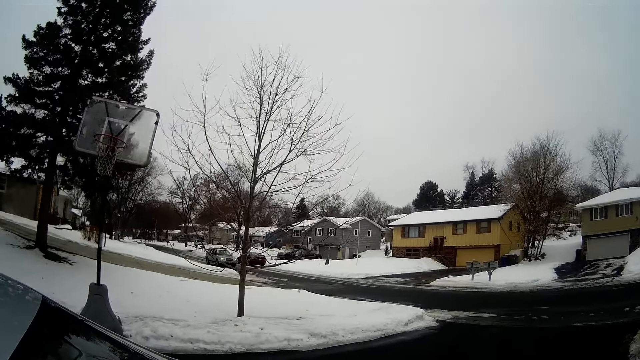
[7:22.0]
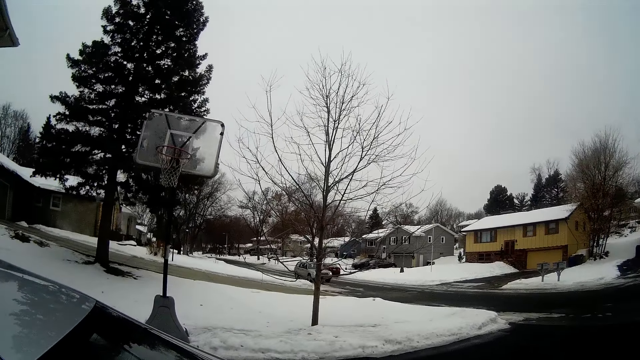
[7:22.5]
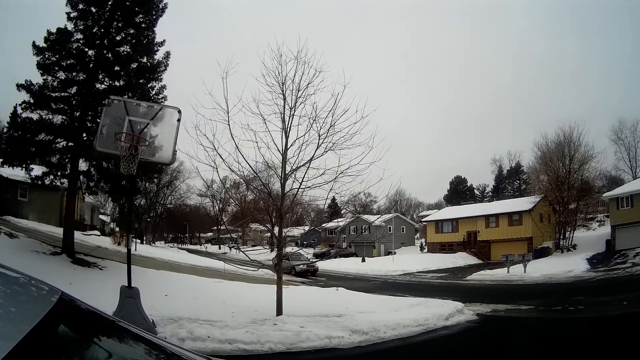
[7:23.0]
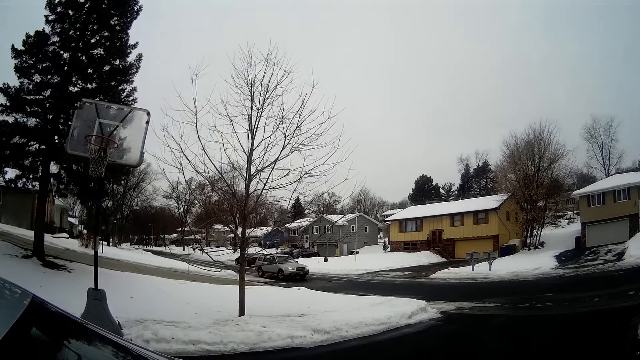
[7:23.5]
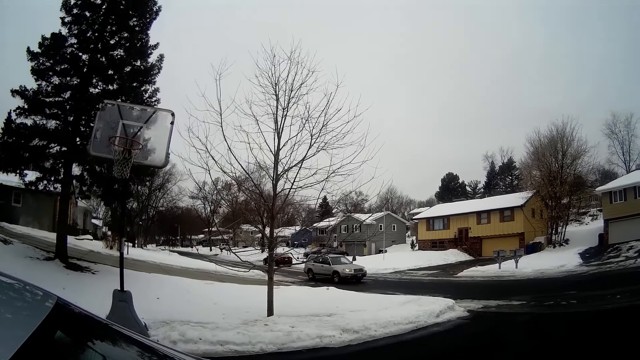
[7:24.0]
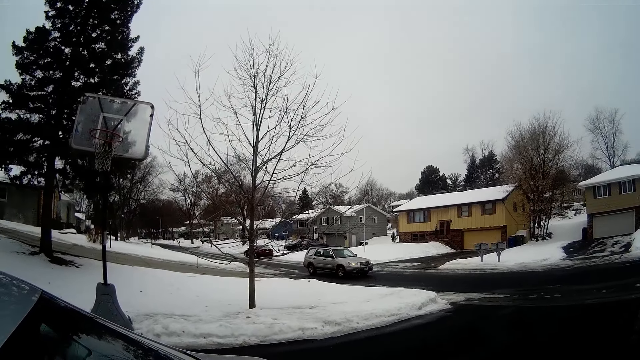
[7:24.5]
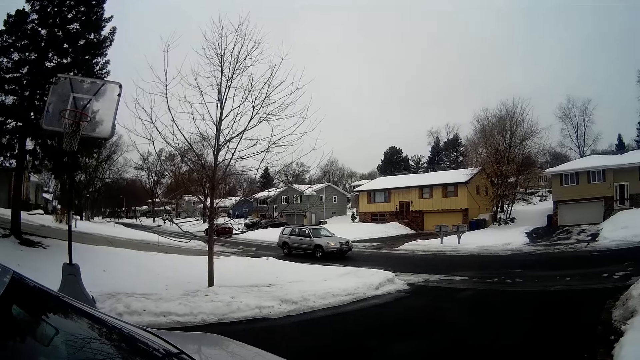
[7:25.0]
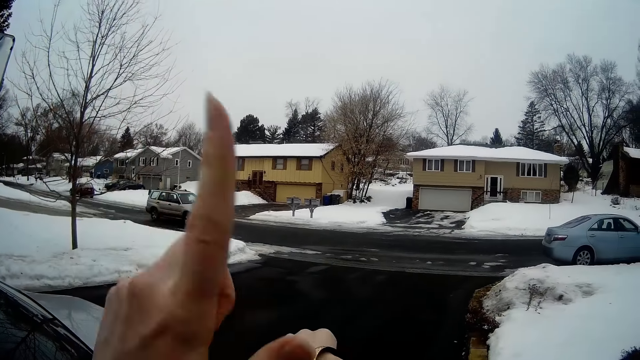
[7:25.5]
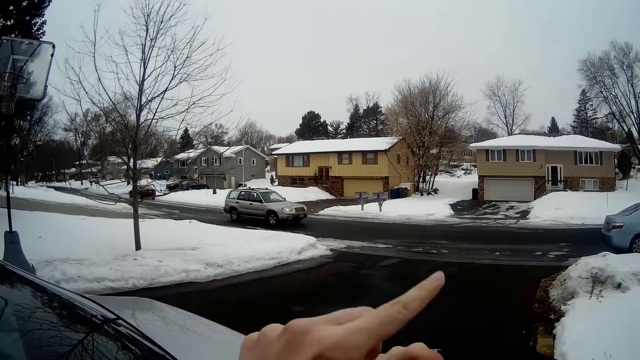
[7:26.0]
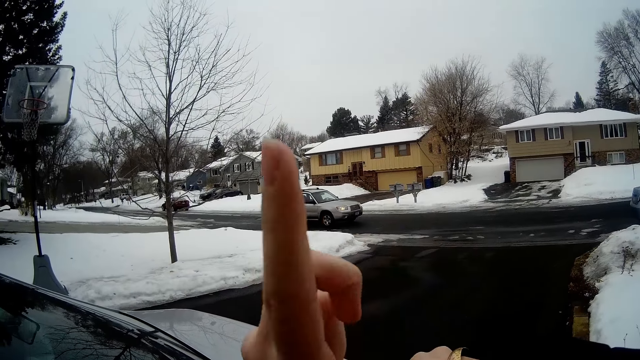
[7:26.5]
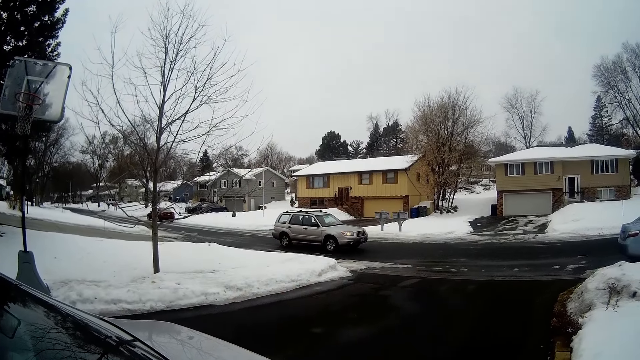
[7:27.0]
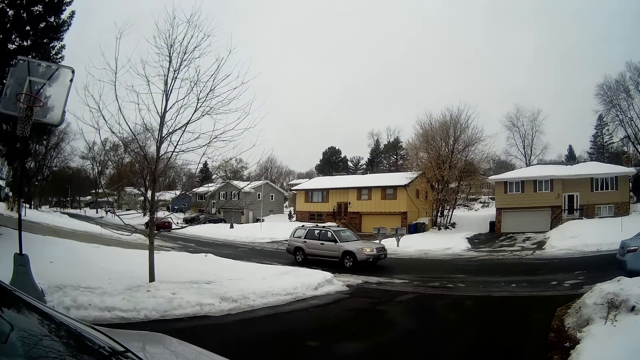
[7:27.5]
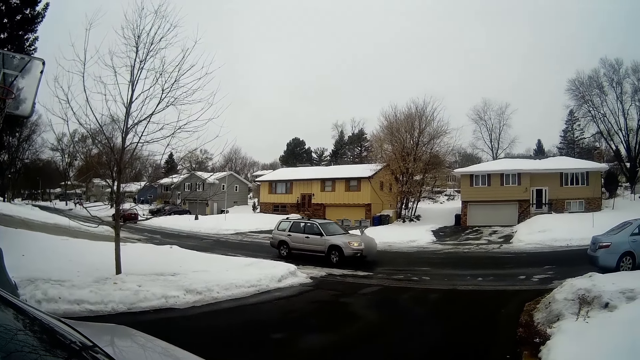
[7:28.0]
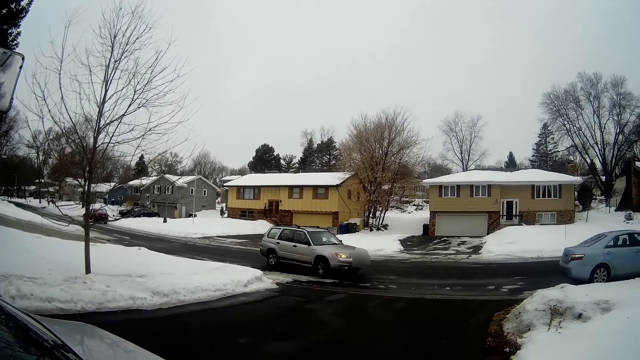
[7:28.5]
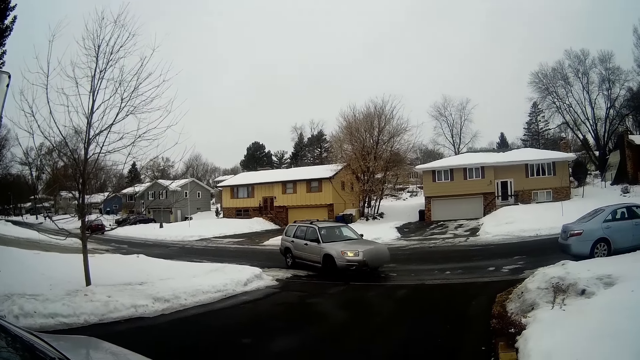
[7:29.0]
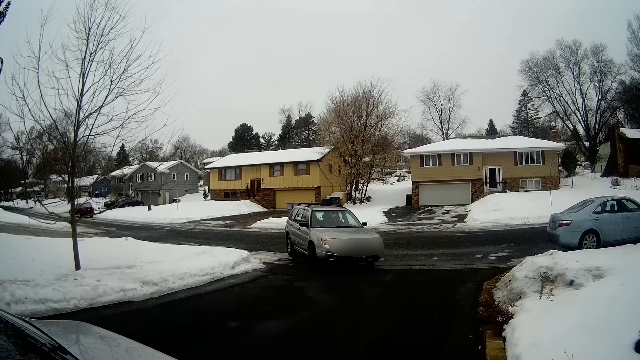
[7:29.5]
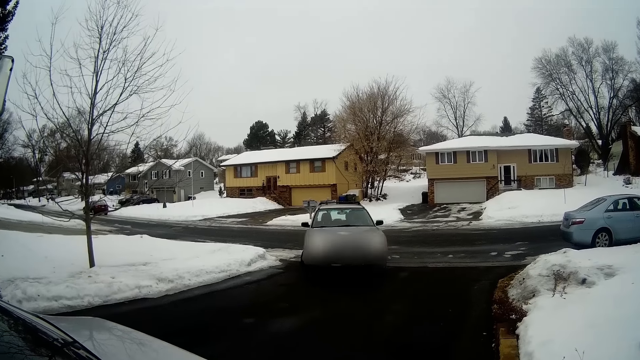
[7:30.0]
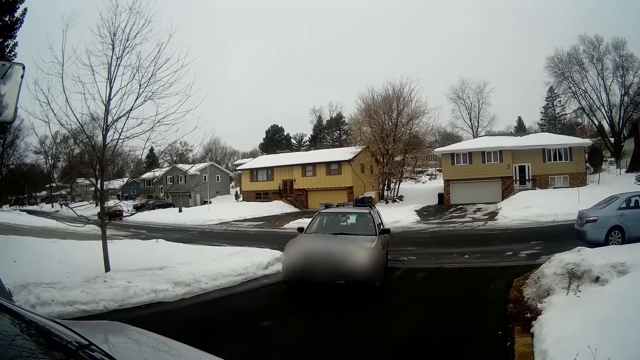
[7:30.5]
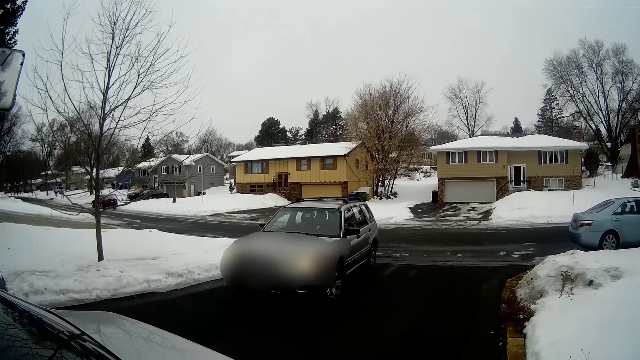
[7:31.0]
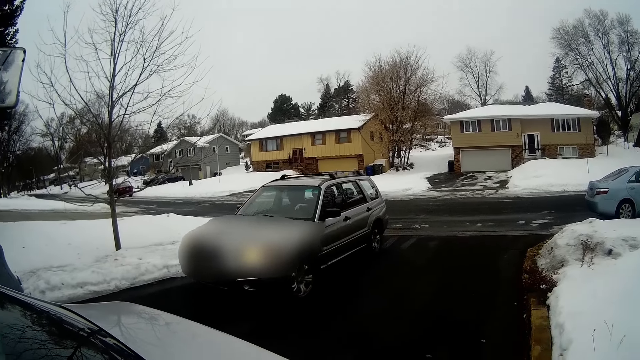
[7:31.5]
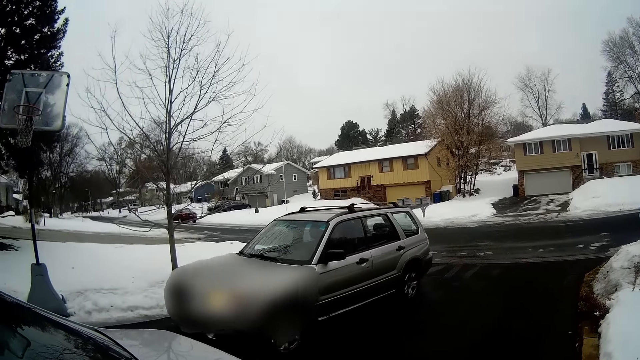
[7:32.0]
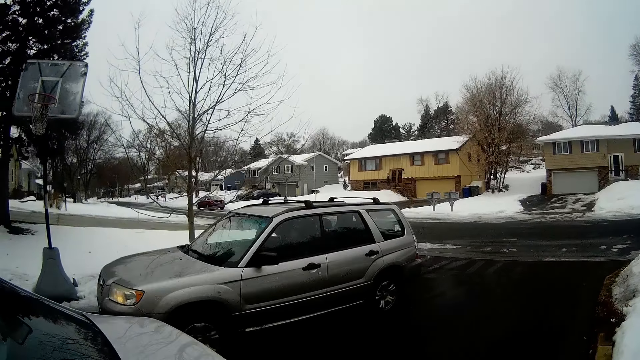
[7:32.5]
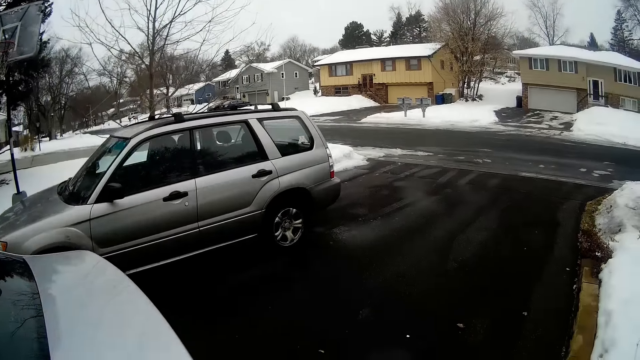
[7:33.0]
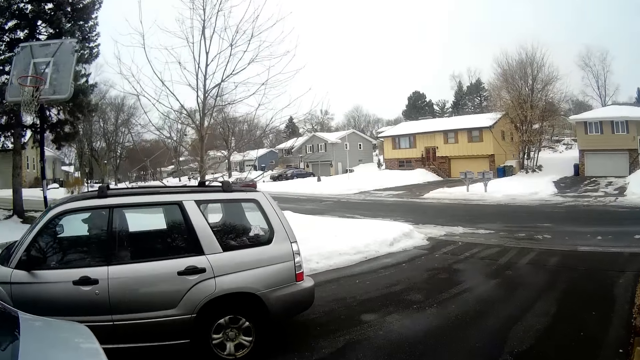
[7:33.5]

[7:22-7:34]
The camera wearer looks for another car approaching. They wave their hand to a car. They lift their hand. The car drives to the front of the garage.

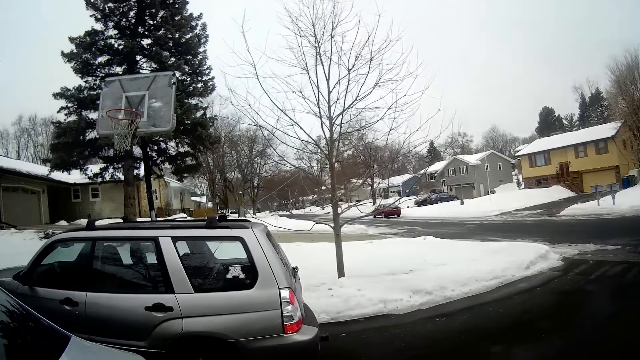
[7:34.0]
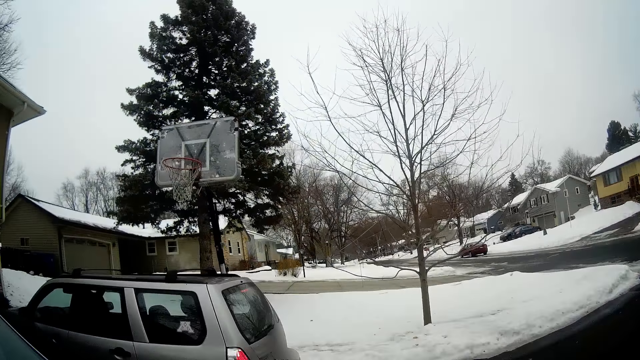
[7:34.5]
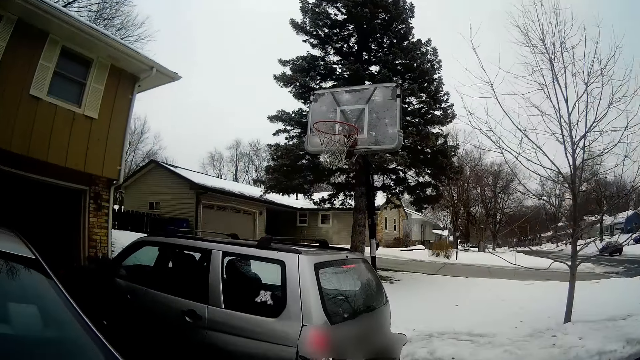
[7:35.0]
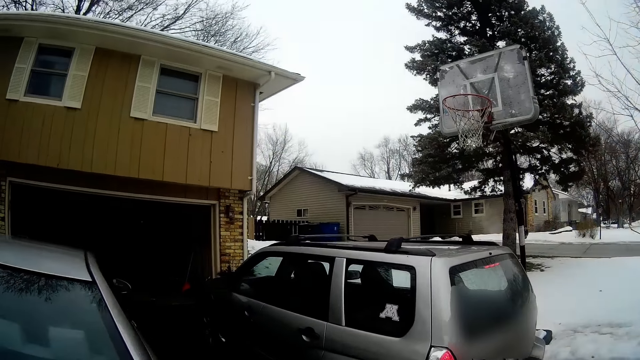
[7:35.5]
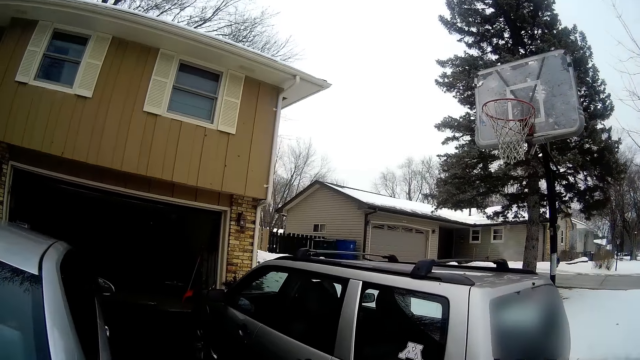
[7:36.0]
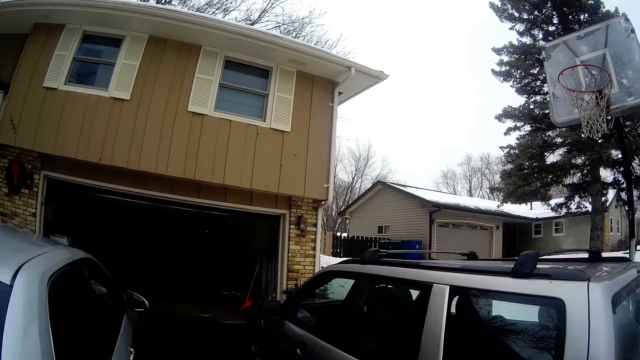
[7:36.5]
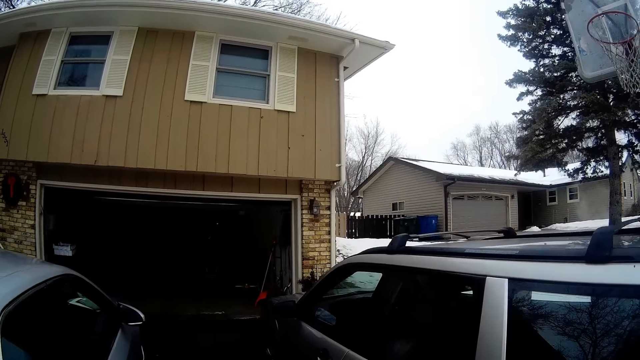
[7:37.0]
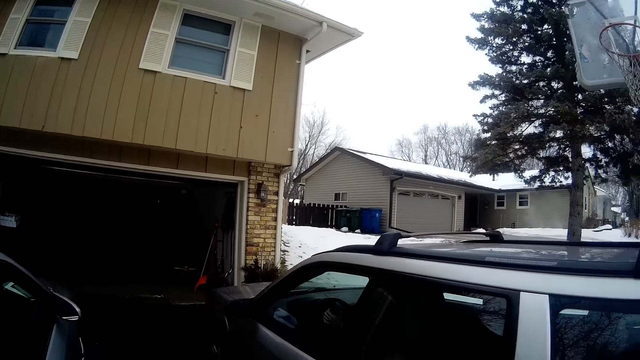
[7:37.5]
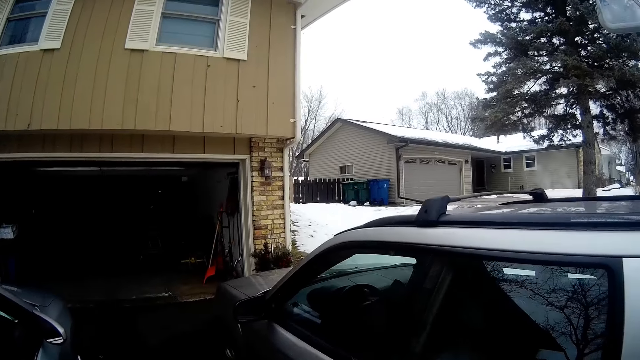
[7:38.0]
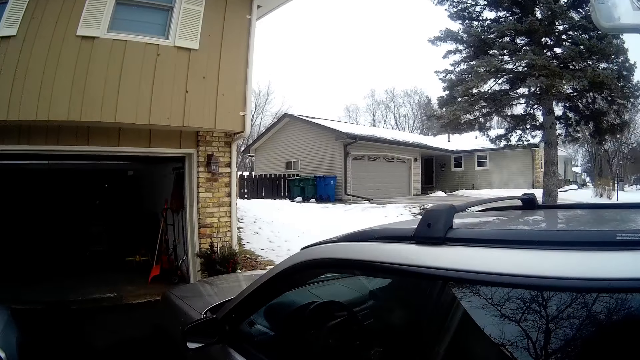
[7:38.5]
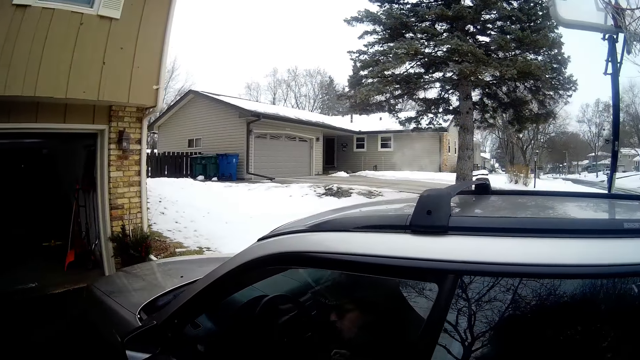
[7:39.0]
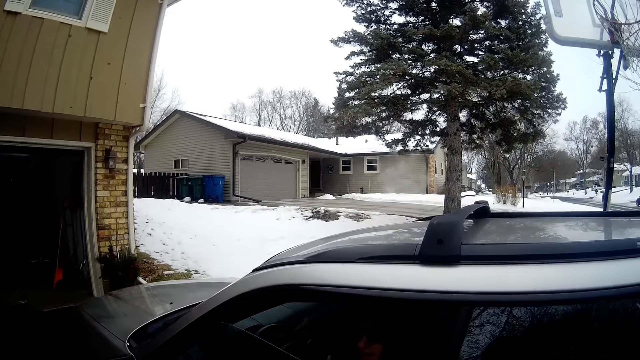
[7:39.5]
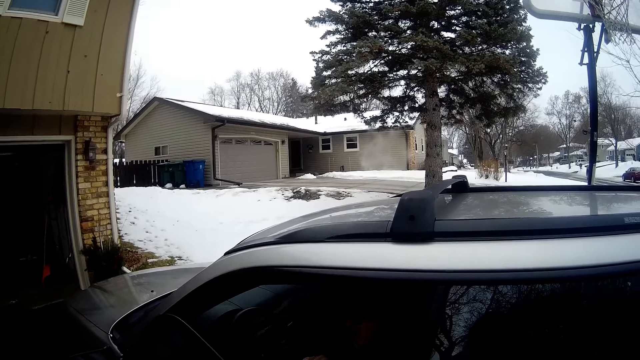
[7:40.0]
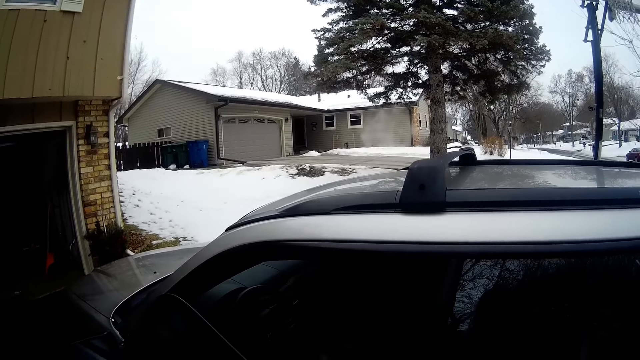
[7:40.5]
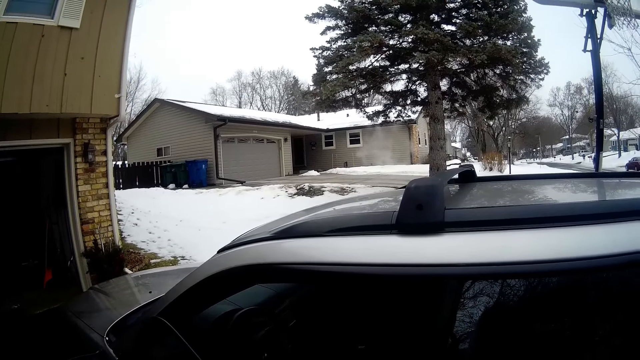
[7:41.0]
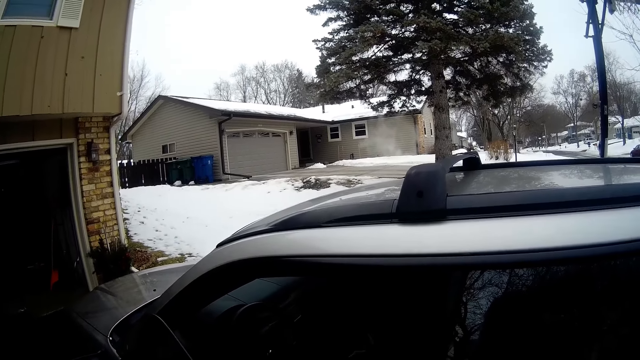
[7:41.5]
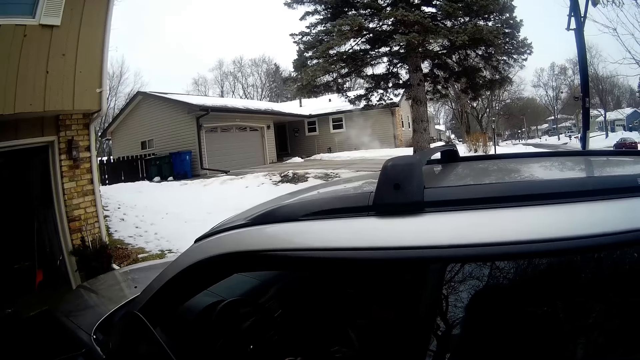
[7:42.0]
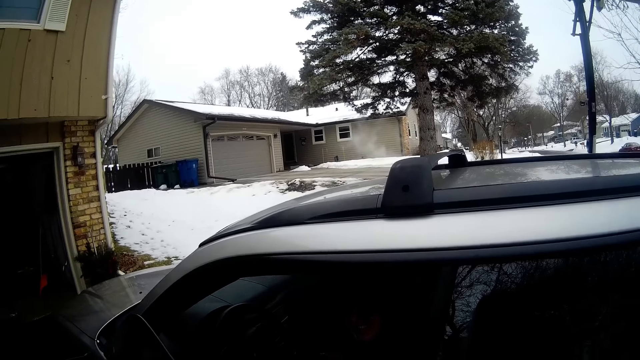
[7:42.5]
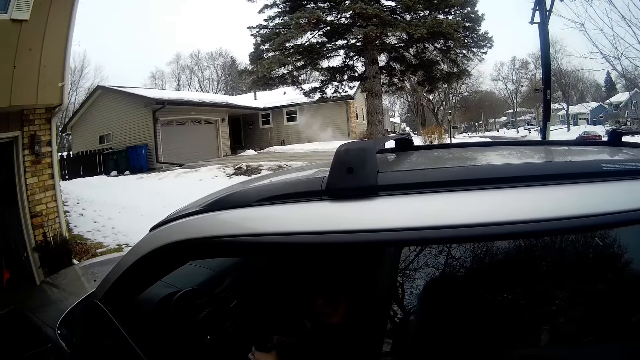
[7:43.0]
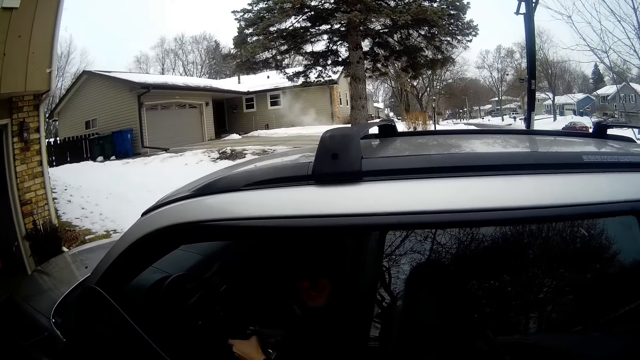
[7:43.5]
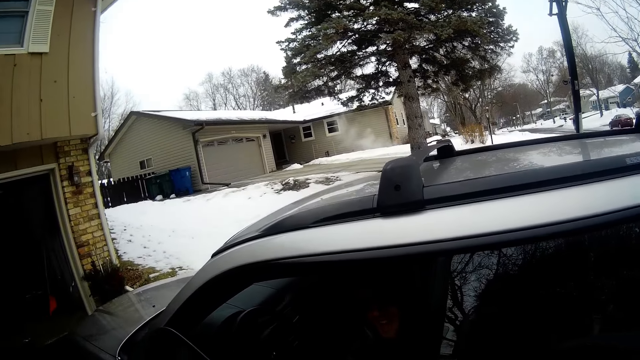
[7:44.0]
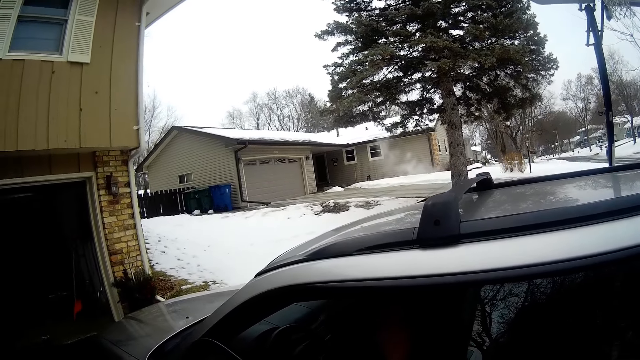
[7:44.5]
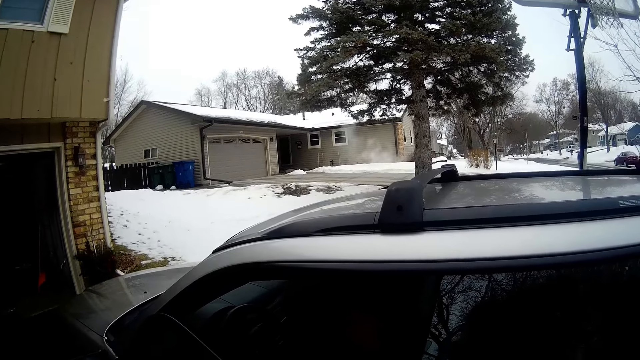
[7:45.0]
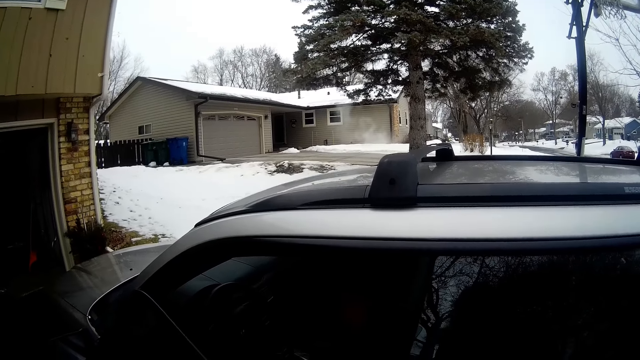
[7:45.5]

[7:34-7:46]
The camera wearer looks at the car. A man opens the car door. The camera wearer interacts with the man.
